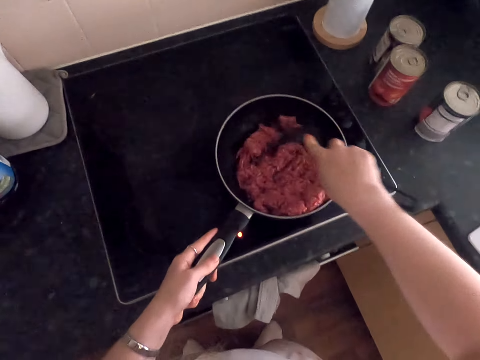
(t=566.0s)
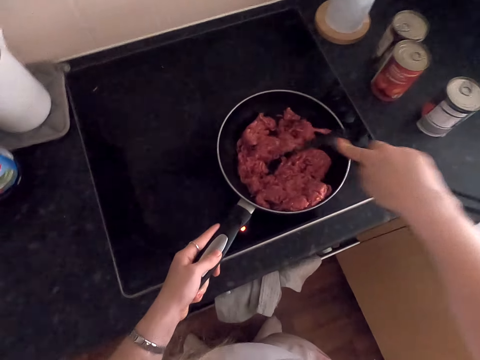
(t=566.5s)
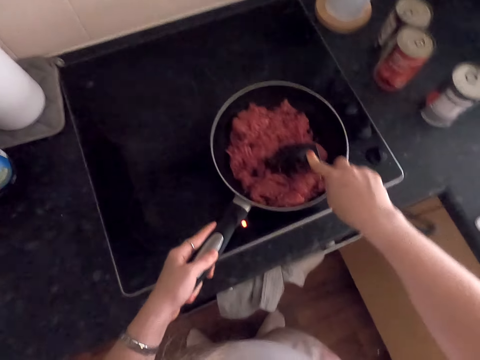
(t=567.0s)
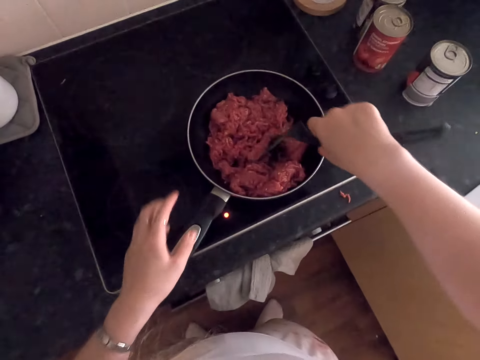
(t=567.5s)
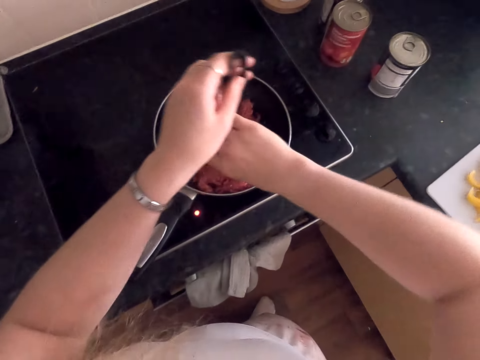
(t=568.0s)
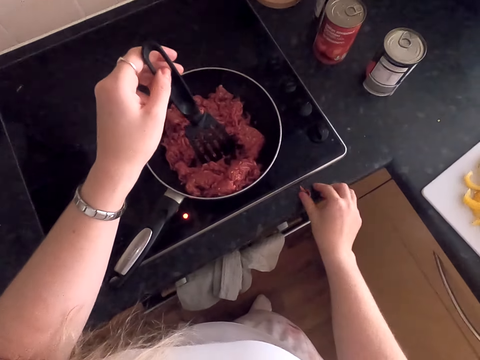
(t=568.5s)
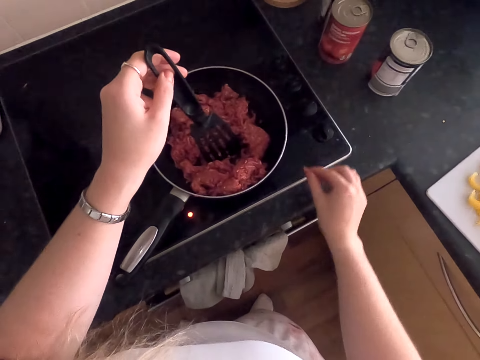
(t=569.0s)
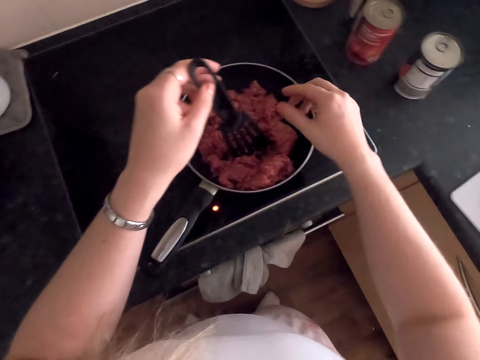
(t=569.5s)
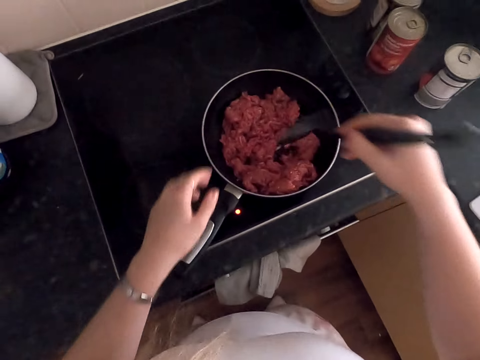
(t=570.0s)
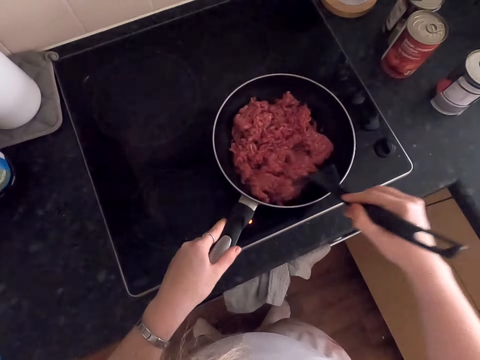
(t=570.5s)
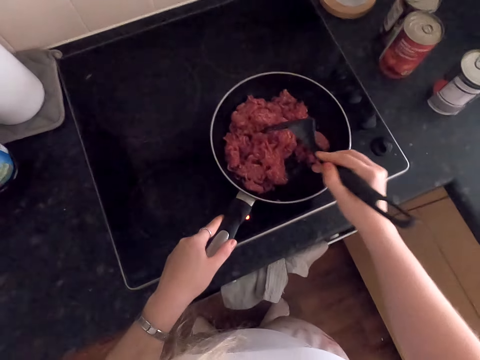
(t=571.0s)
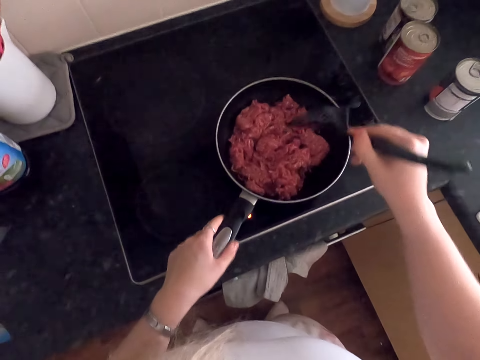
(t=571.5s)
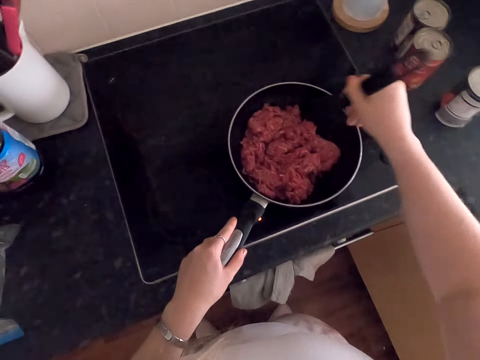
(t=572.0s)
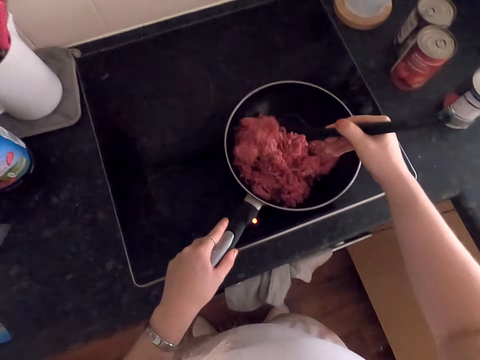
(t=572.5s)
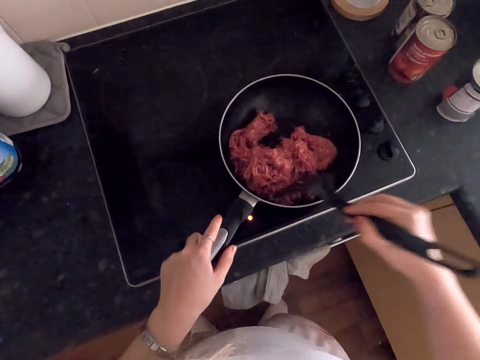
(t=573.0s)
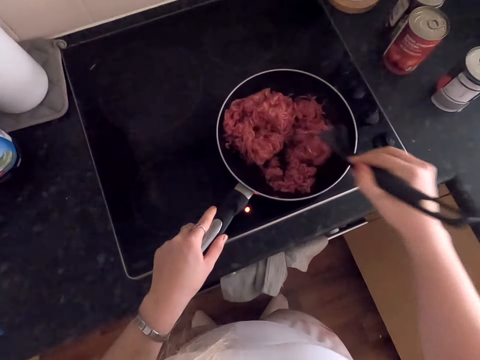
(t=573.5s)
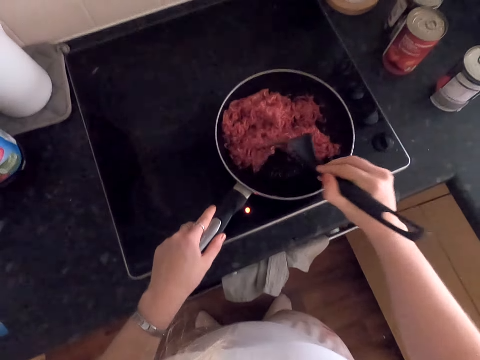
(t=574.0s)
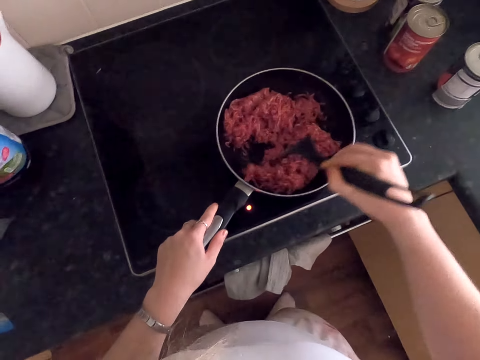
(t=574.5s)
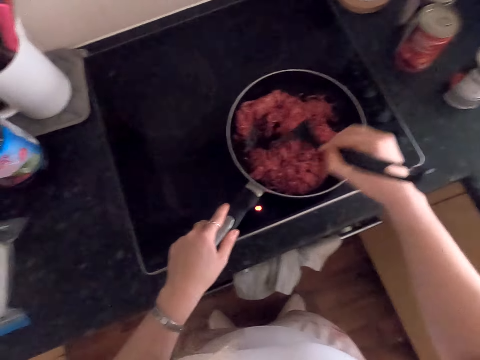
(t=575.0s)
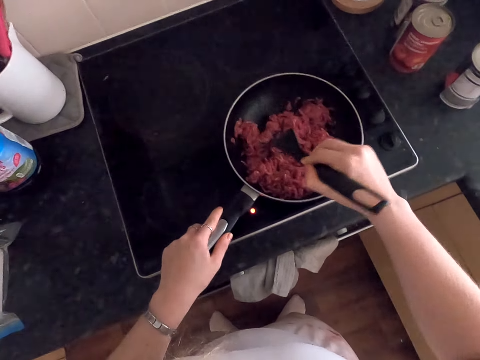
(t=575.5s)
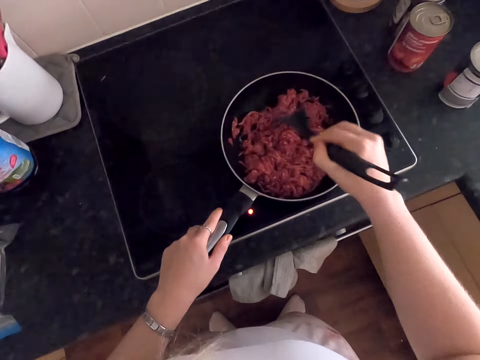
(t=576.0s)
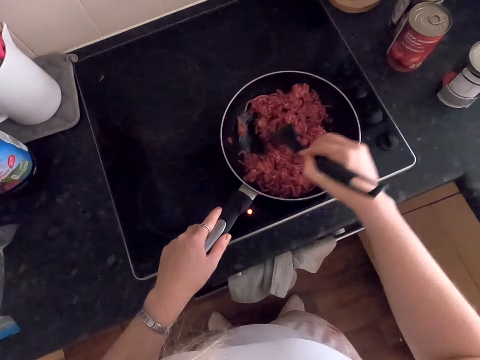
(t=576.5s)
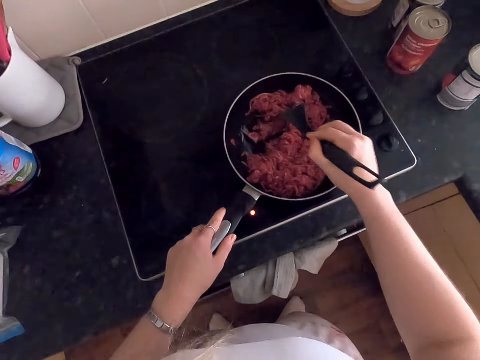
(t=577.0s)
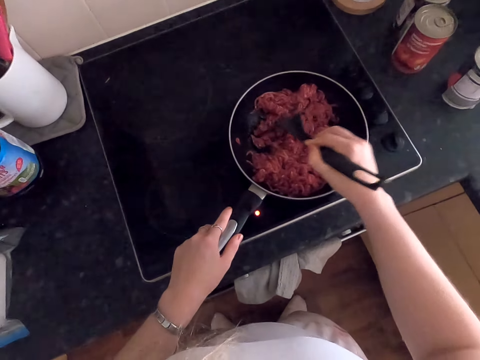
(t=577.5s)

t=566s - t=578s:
The camera wearer holds the spoon with the other hand. They pick up the minced meat and drop the minced meat in the pan. They hold the spoon, hold the pan and stir the minced meat.

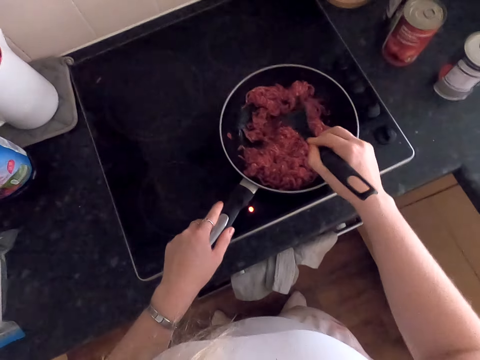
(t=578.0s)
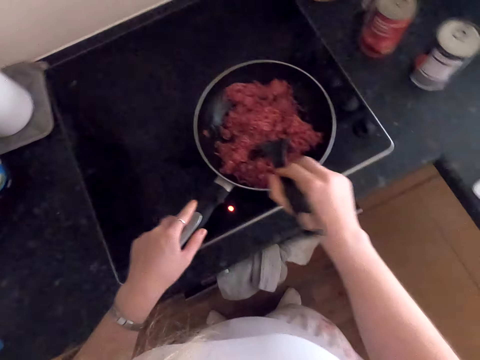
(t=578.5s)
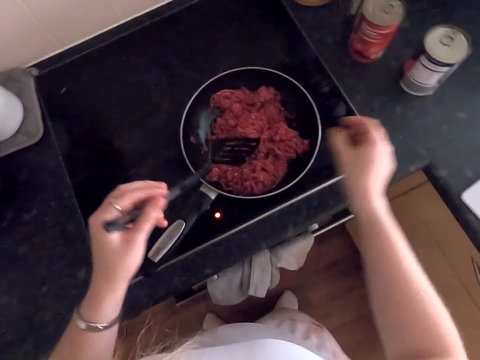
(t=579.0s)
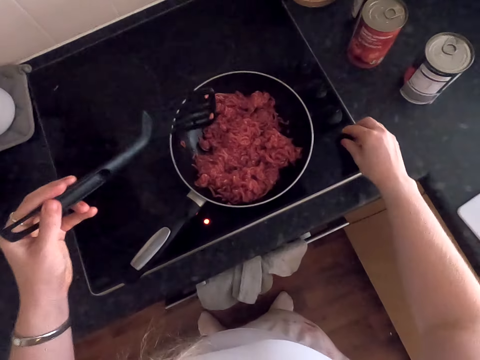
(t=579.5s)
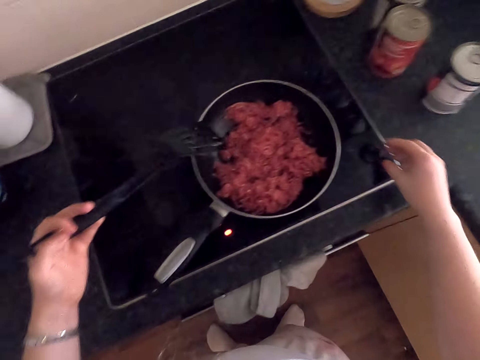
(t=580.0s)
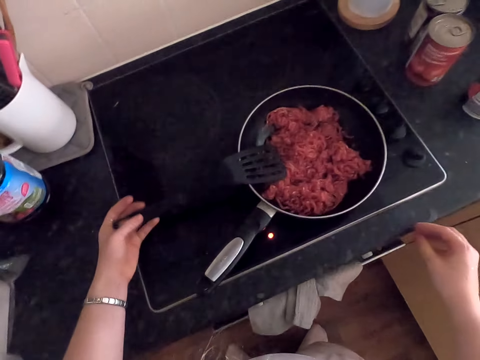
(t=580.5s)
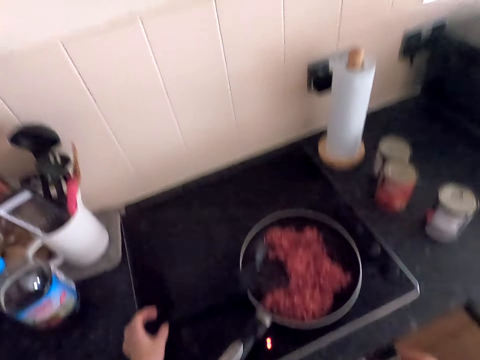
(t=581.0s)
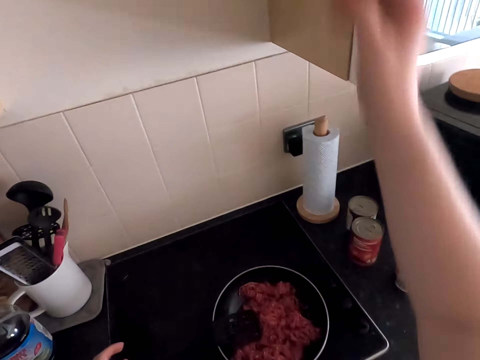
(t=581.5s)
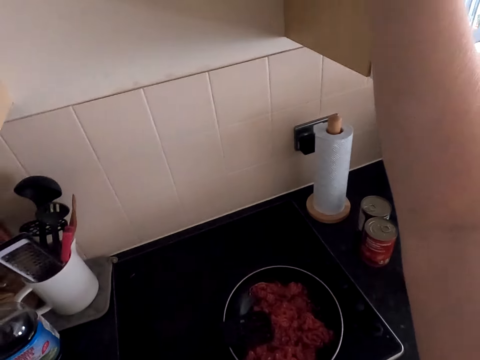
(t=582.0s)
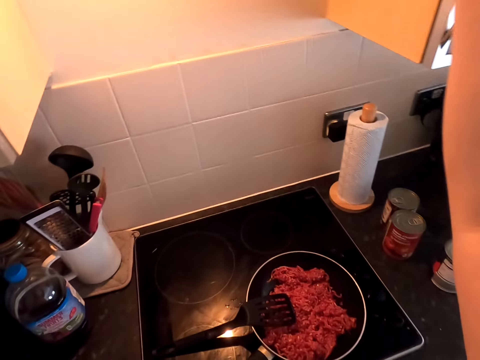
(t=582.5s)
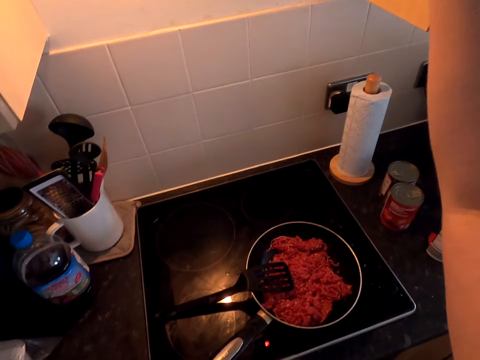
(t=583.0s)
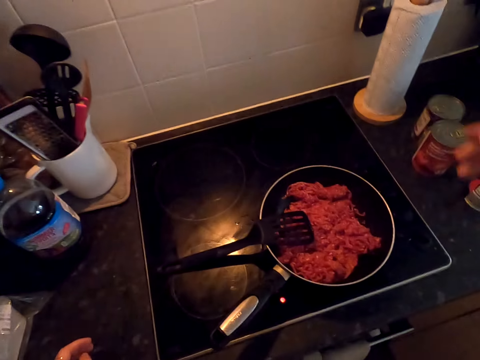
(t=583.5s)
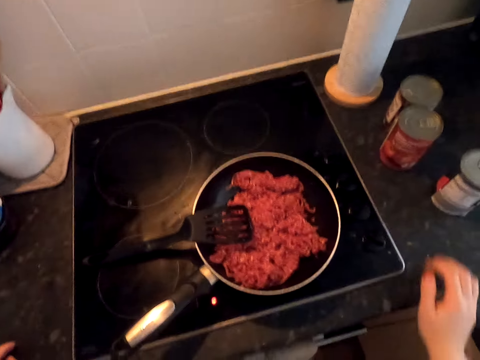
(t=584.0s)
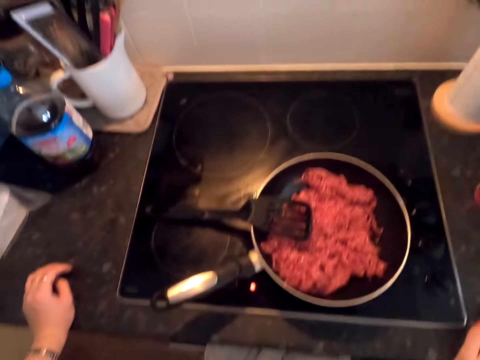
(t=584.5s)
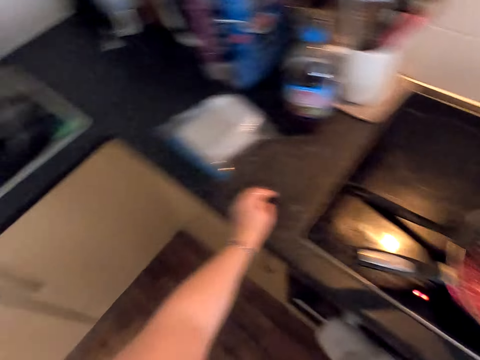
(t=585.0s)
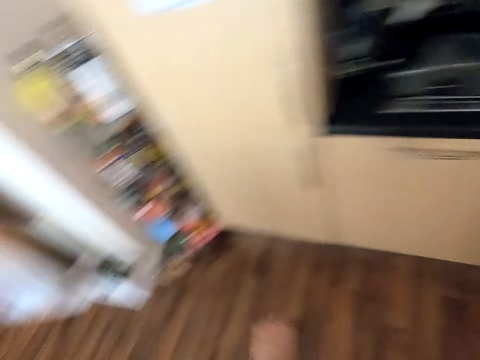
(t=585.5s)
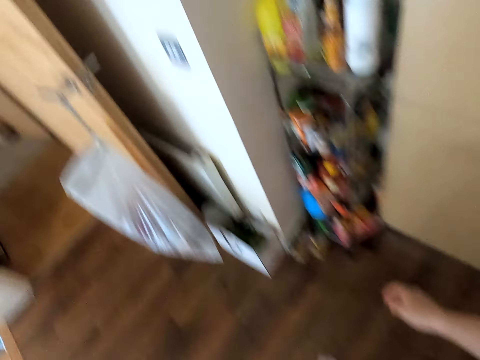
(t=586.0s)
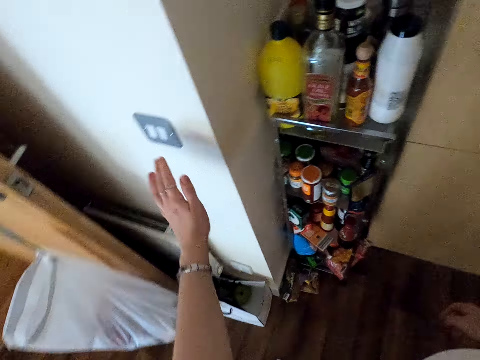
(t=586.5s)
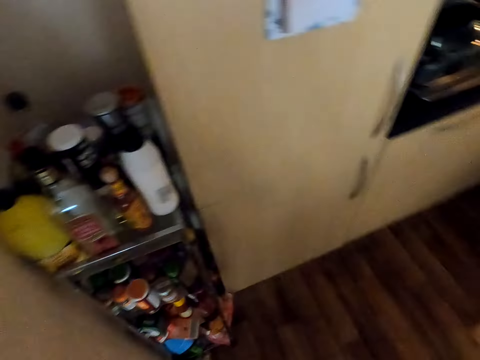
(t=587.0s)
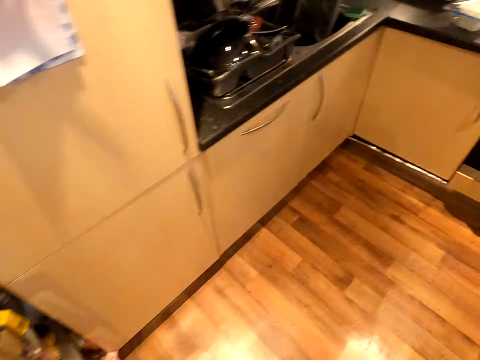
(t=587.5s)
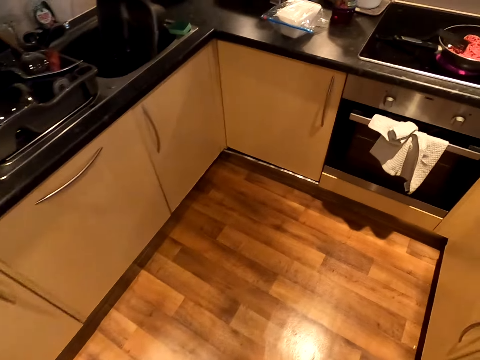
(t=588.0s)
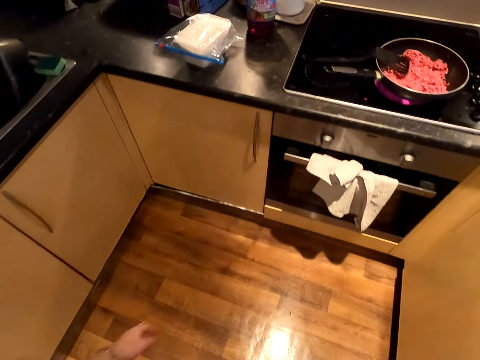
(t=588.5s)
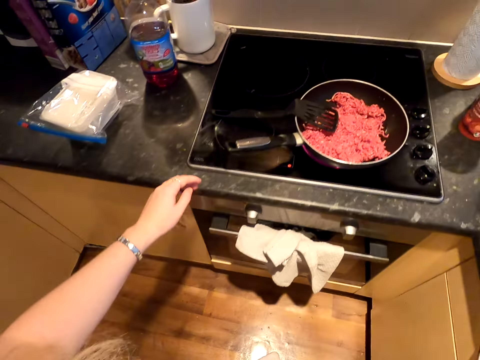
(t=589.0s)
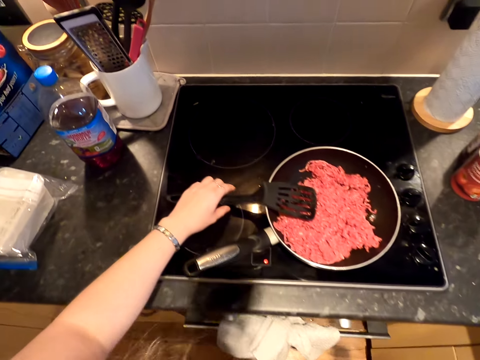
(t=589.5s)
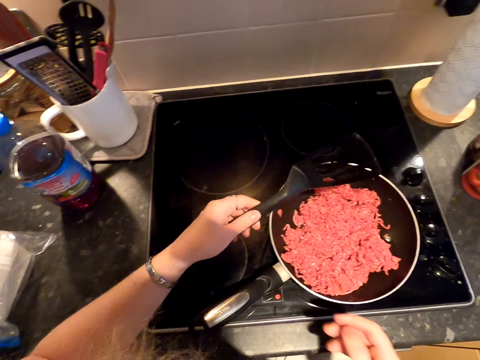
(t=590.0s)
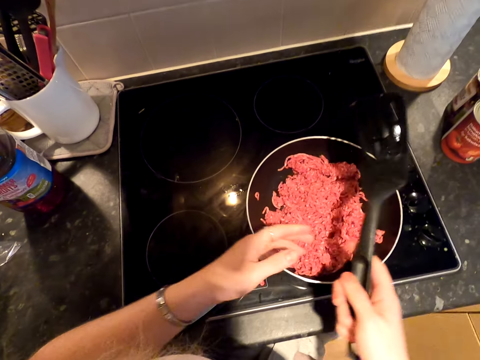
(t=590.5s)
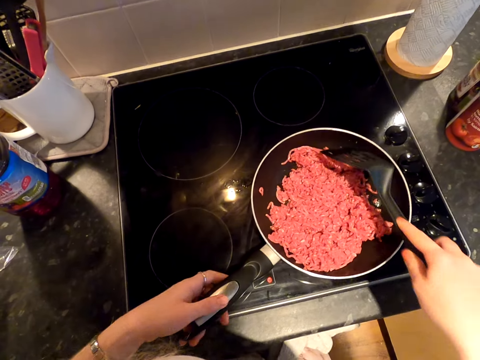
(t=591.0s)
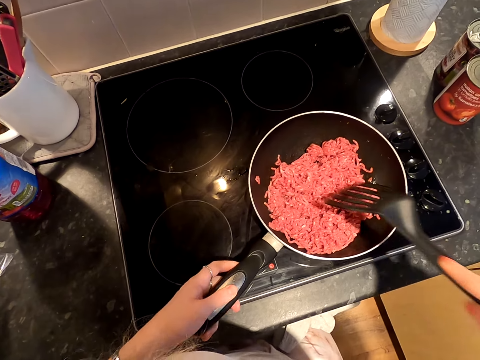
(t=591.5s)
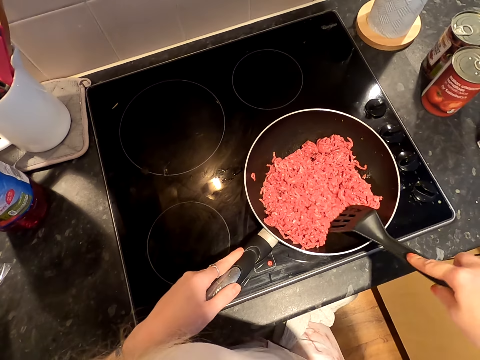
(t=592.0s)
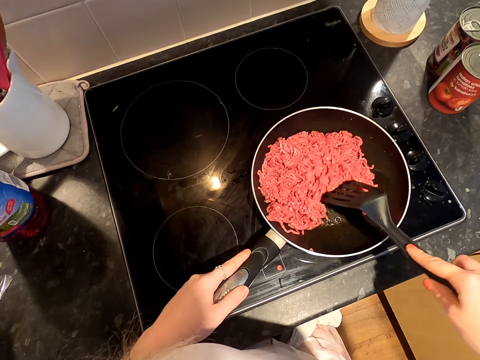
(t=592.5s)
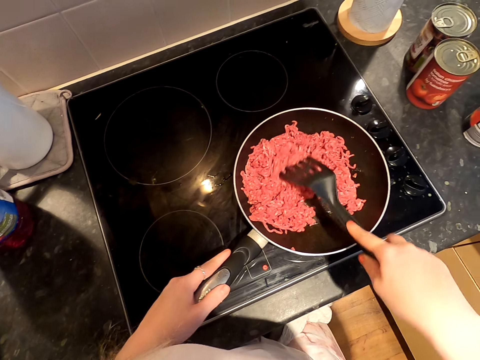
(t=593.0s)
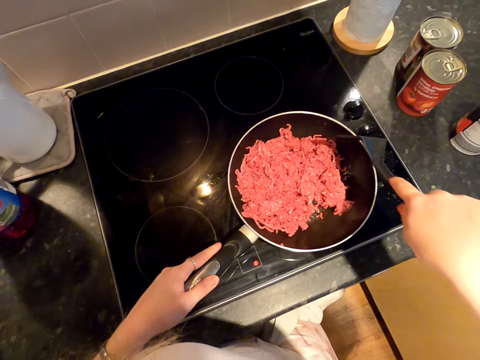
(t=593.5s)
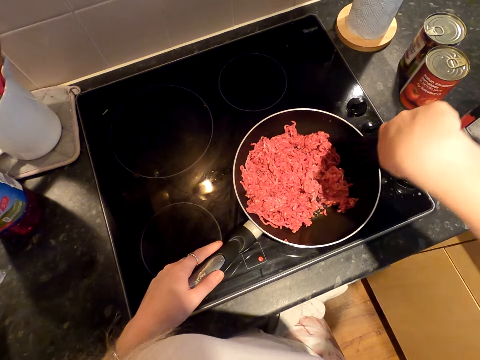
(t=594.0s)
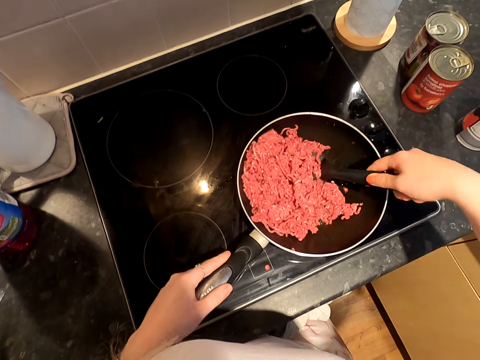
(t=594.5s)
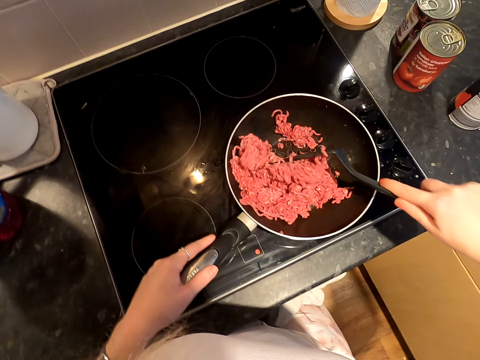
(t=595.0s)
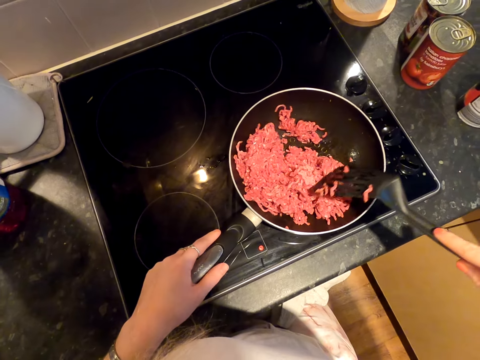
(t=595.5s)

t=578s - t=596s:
The camera wearer holds the cooking spoon. They turn on the cooker. They put the spoon down. They lift their hand. They switch on the light. They rest their hand on the countertop. They move around. They switch on the light. They move around. They pick up the cooking spoon. They exchange the spoon to the other hand. They hold the pan and stir the minced meat.
